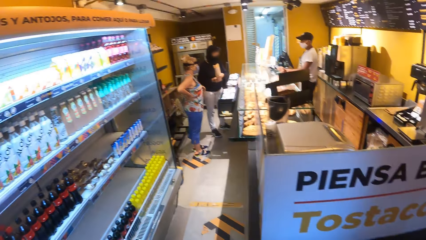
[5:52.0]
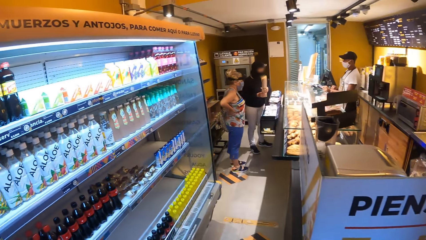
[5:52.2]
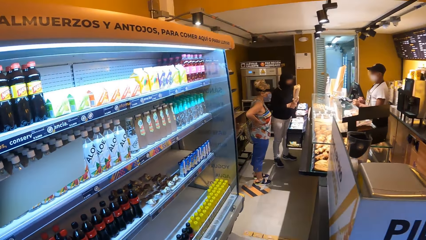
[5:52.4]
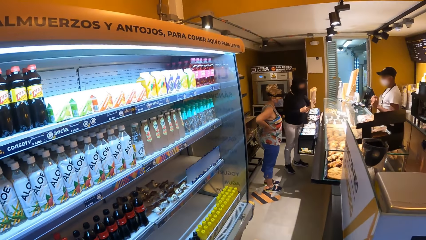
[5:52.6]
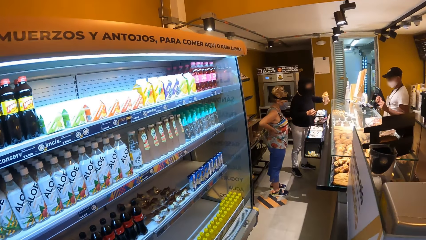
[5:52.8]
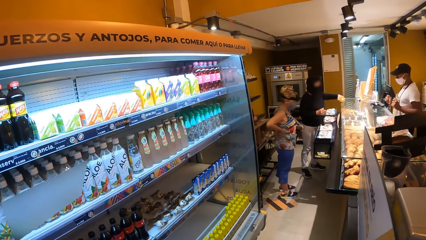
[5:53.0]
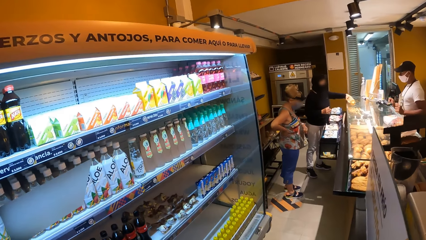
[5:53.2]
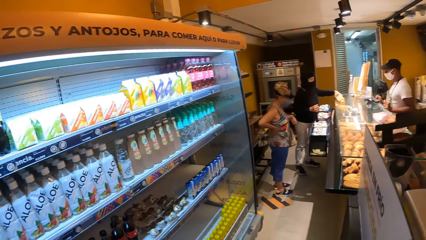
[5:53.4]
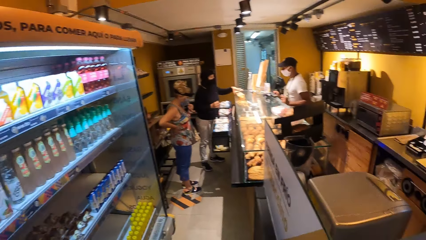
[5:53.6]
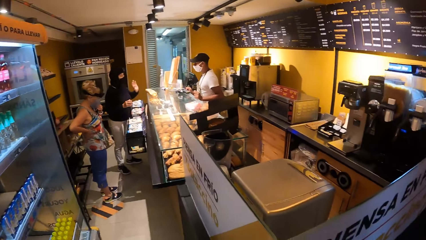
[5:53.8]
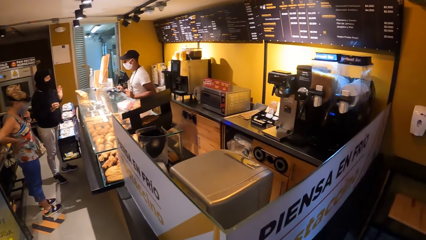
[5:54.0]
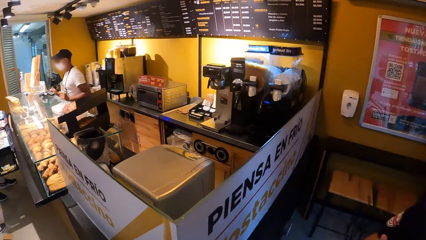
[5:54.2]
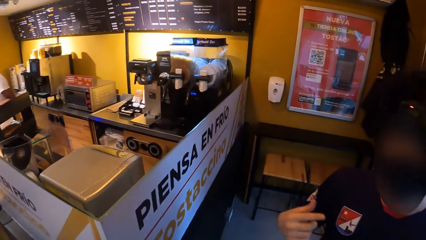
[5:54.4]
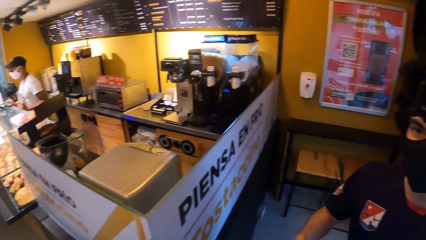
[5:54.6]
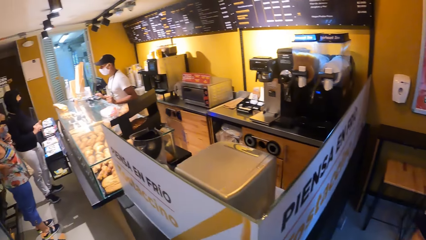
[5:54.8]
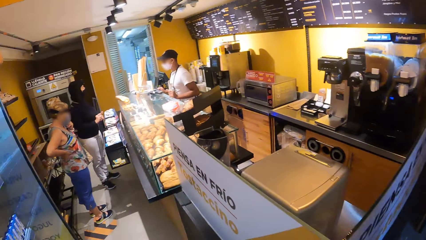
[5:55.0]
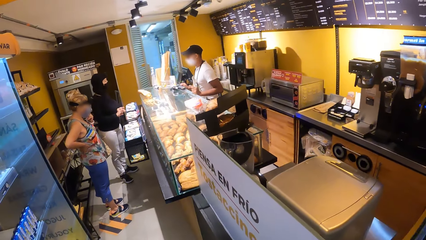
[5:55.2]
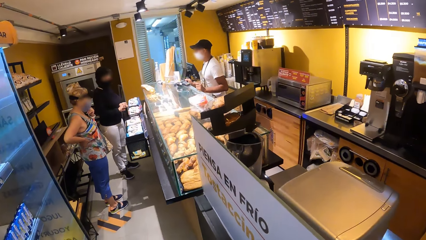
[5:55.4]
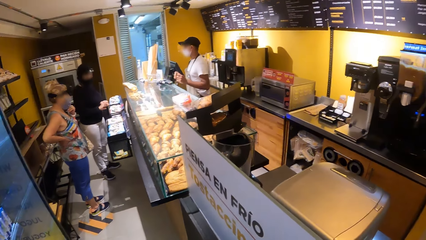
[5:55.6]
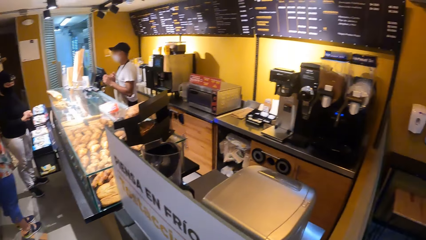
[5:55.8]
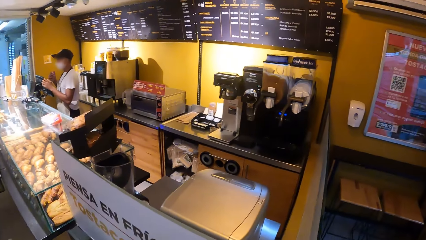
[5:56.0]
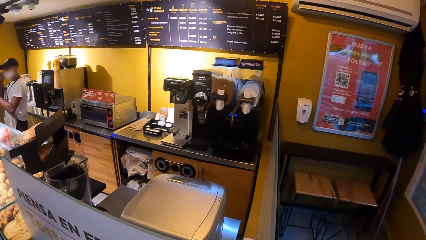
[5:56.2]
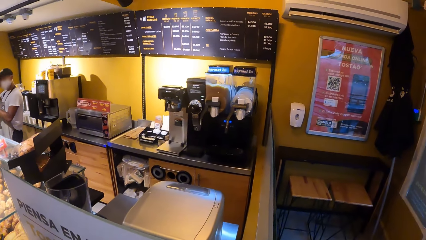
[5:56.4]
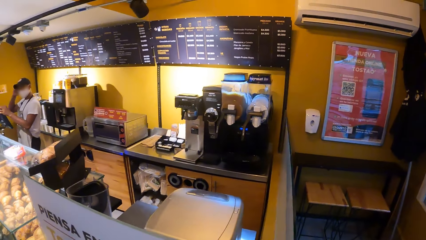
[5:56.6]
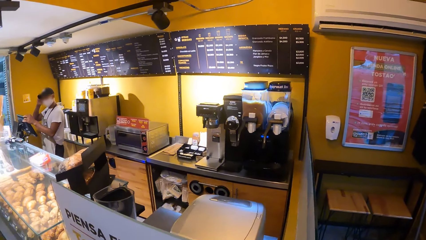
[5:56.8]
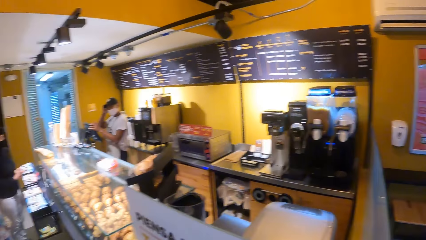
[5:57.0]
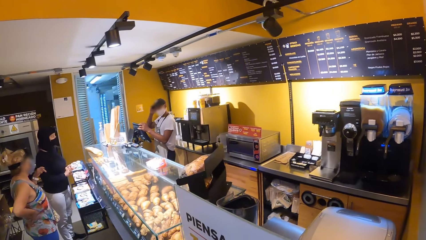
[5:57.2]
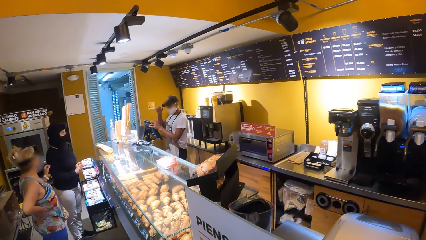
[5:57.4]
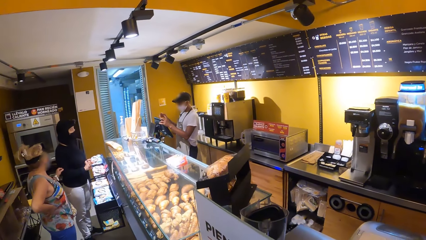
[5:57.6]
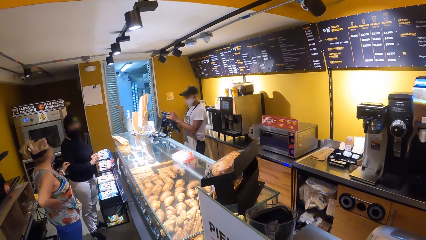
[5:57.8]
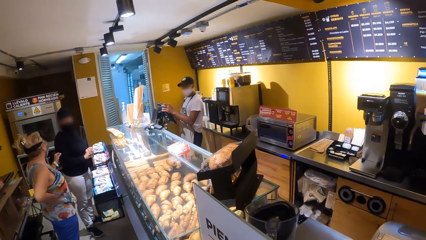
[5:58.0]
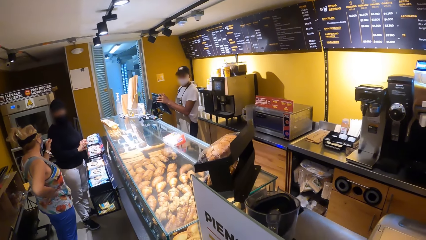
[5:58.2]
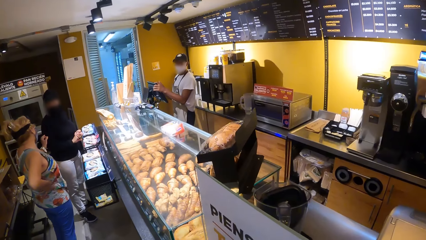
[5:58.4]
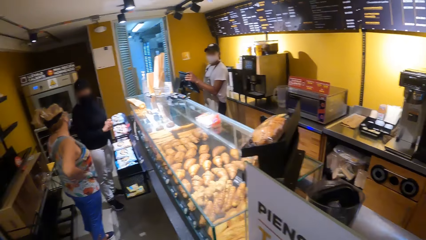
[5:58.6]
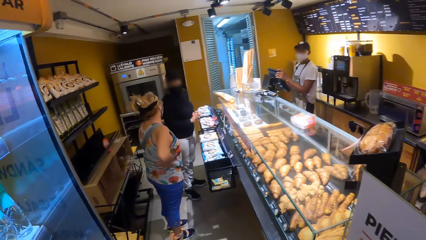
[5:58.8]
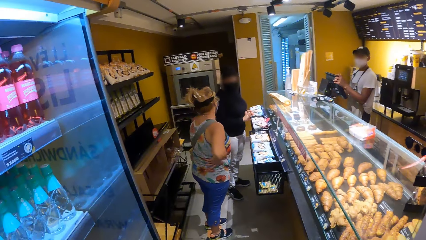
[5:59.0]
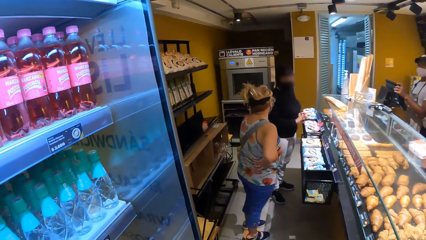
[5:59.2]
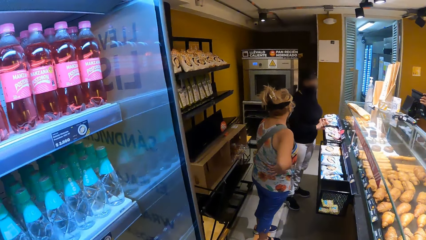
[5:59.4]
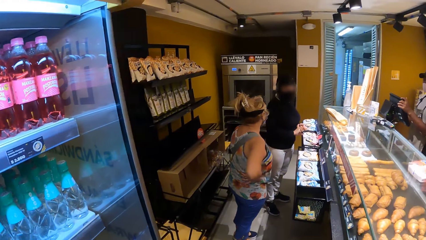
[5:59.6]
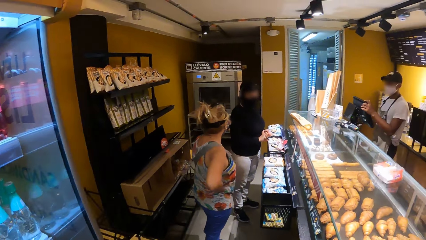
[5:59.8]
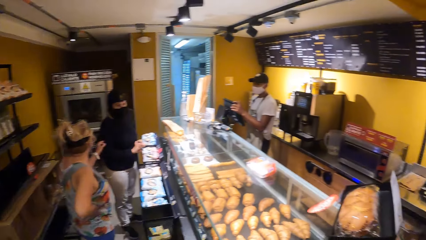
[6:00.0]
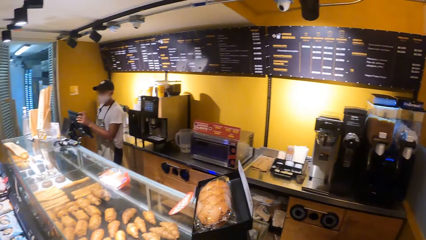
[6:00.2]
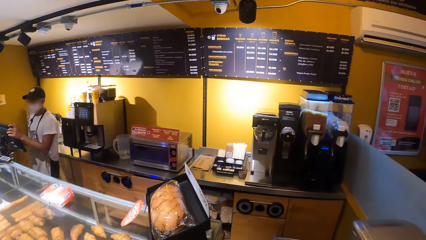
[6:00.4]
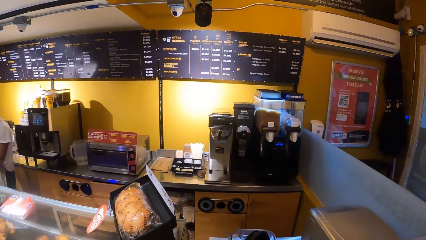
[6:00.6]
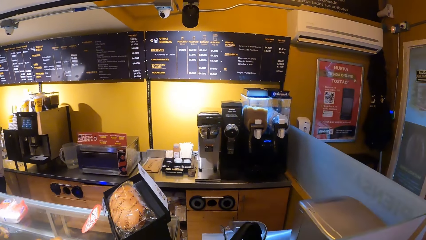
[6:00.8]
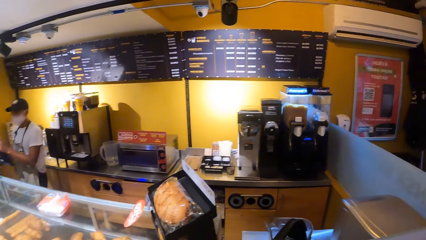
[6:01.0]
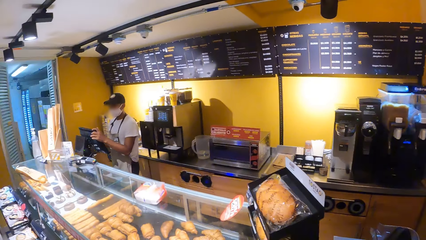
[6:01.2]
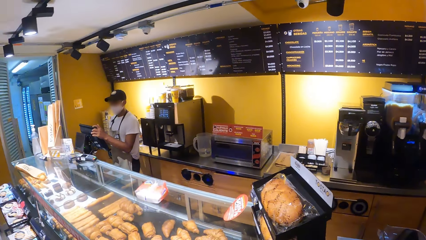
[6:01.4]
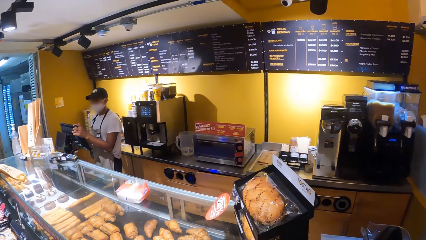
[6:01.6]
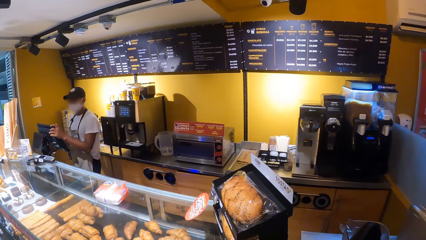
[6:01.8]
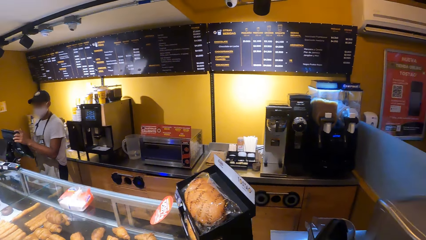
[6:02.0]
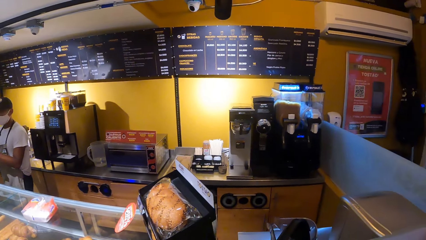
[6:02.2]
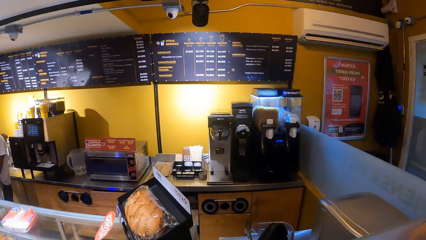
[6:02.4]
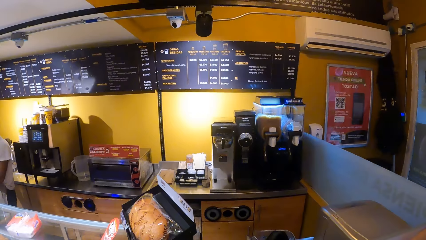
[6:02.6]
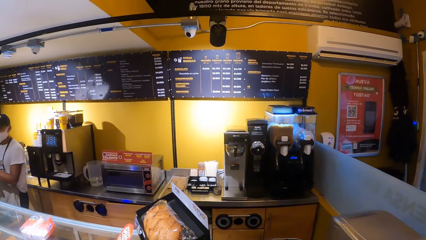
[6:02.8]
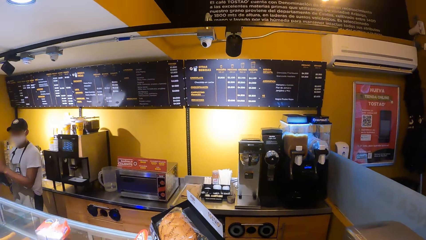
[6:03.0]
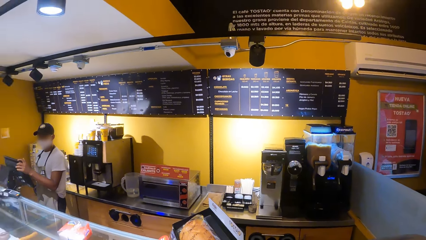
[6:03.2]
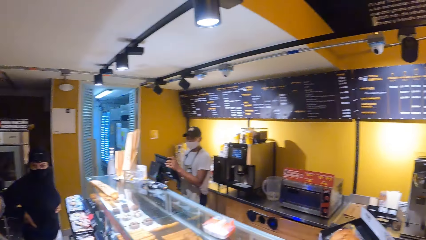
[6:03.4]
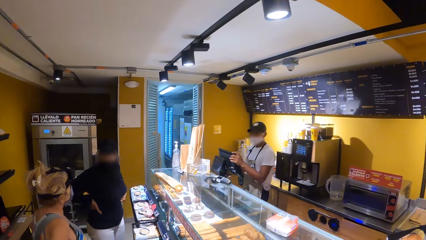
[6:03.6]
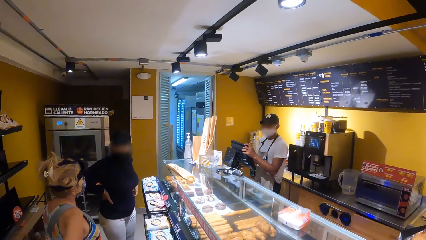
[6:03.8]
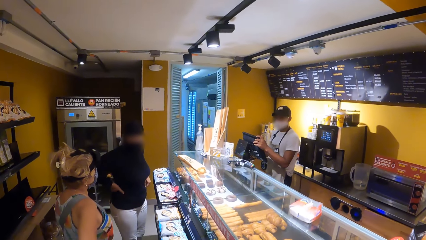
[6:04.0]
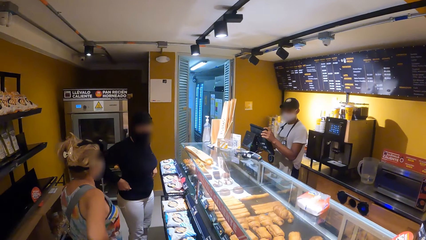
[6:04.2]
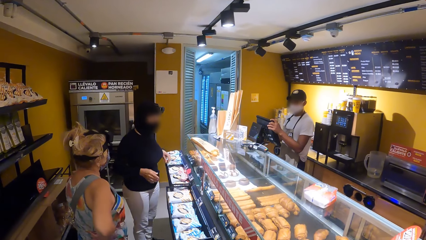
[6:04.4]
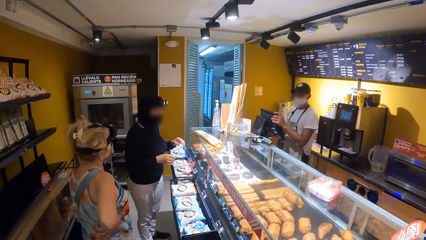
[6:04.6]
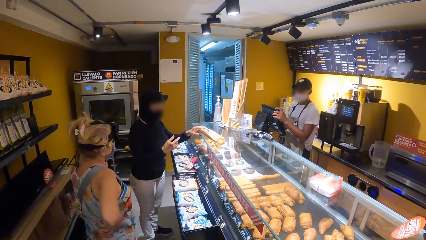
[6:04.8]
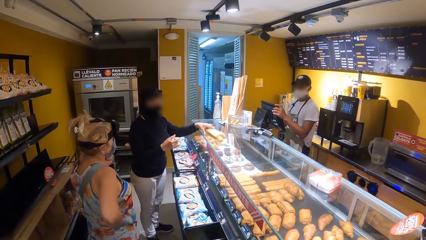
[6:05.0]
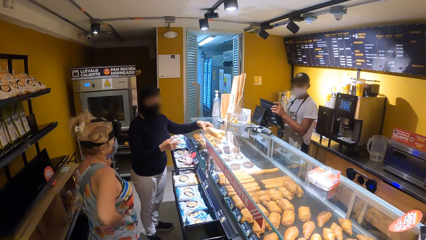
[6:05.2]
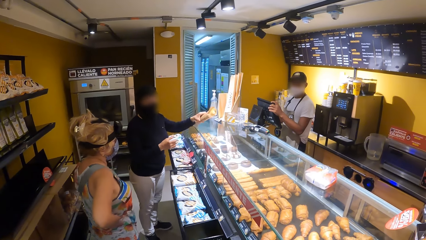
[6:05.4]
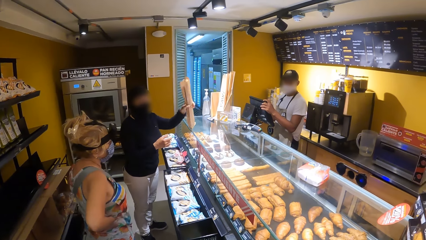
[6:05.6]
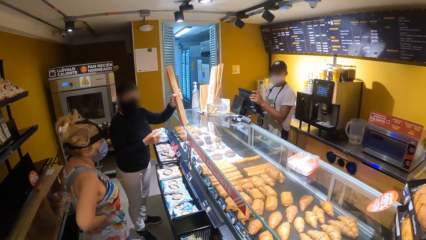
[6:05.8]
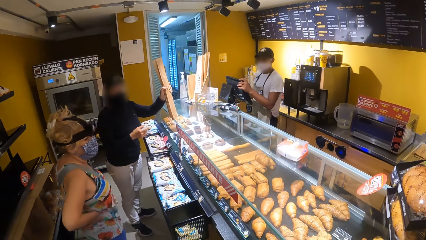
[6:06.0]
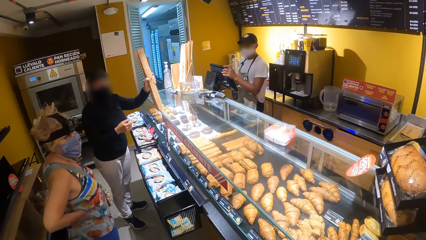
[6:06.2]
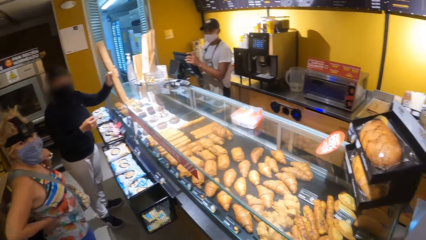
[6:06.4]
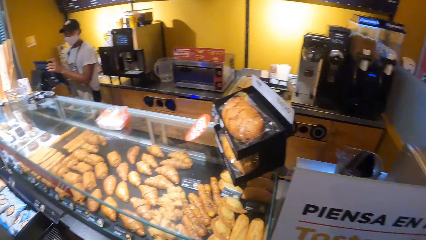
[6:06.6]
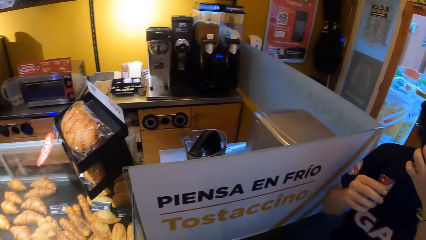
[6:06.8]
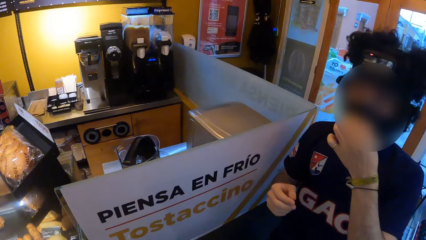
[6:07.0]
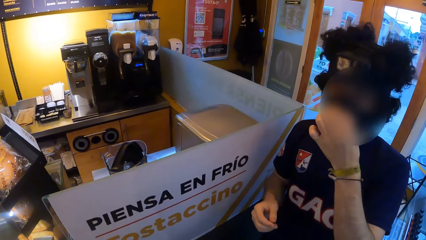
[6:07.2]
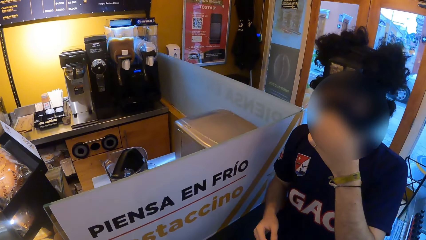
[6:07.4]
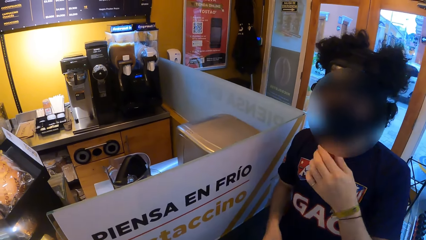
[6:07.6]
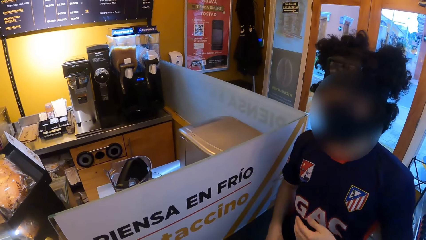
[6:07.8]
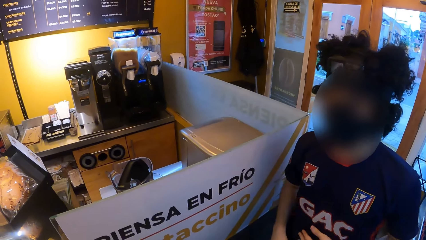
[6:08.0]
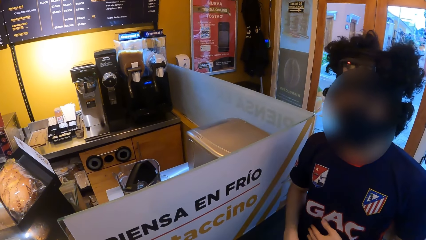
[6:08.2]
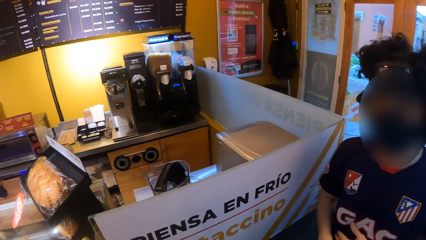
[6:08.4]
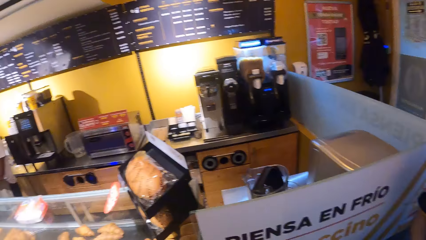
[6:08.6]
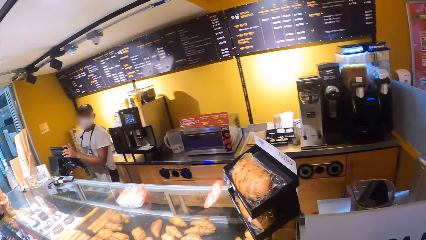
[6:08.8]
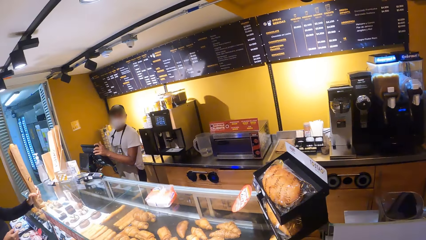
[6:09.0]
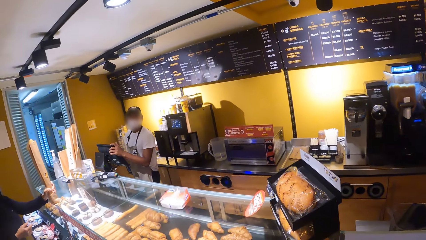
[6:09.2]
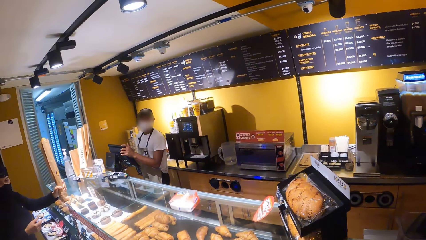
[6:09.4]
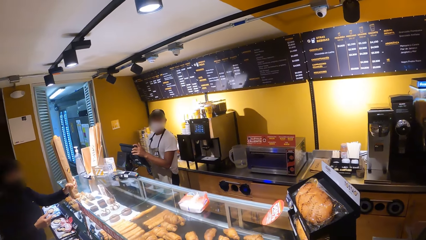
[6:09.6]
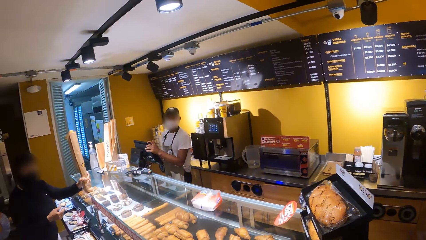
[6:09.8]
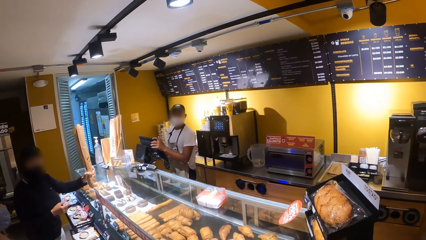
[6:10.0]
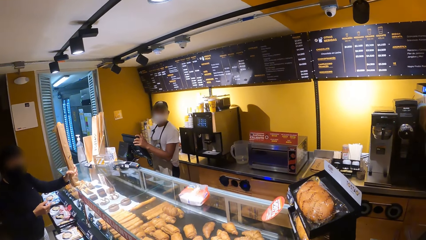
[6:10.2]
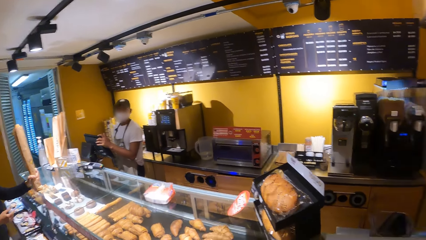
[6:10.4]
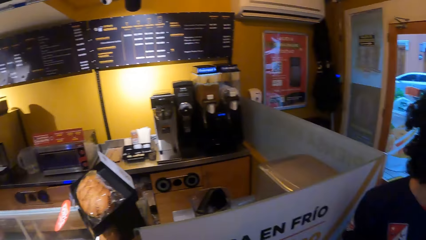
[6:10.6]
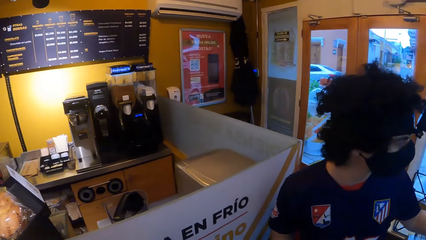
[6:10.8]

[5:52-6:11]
The camera wearer looks around the store. The man moves his hand. The camera wearer looks around the store. They interact with a woman. They look around. They converse with the man. They look around the store.
